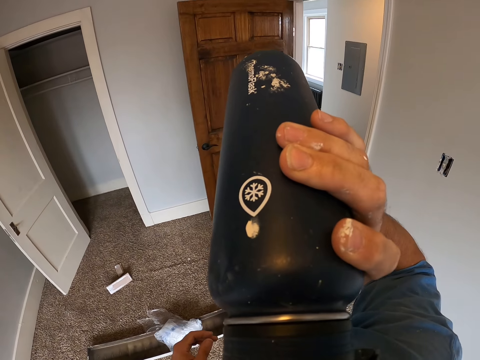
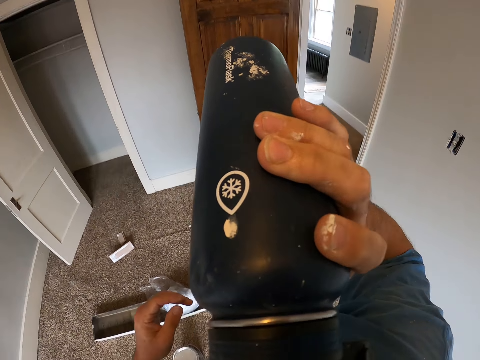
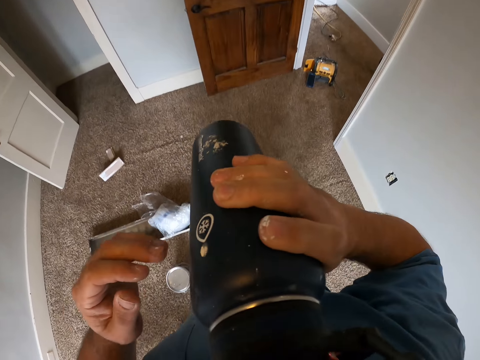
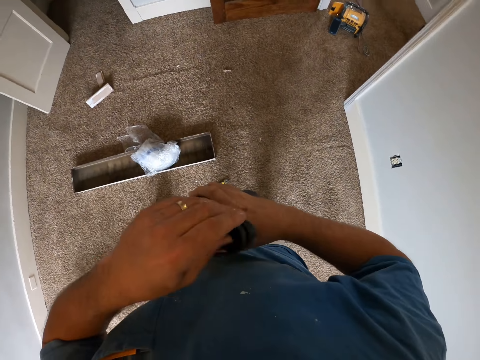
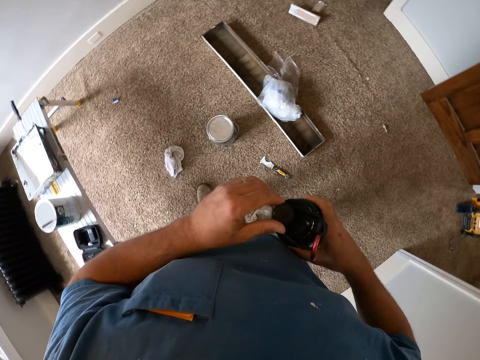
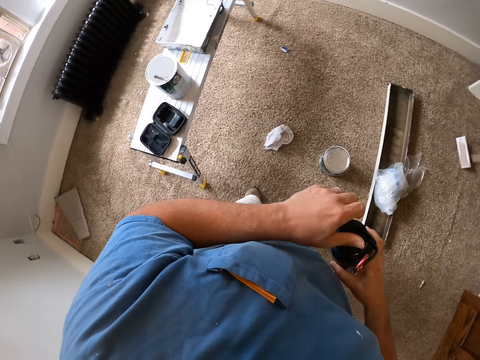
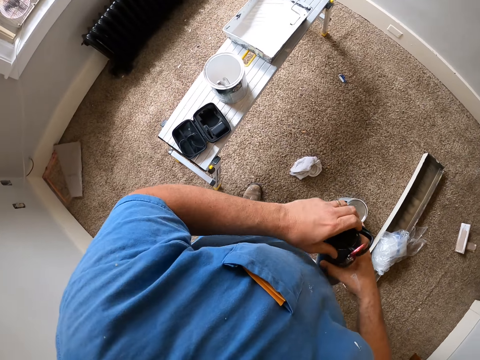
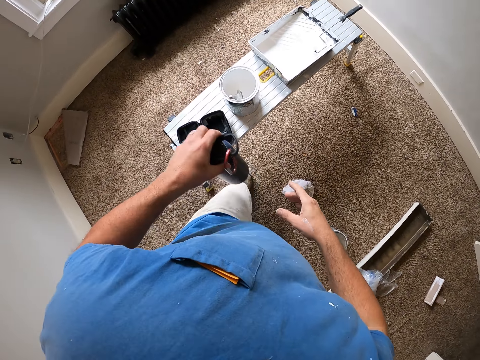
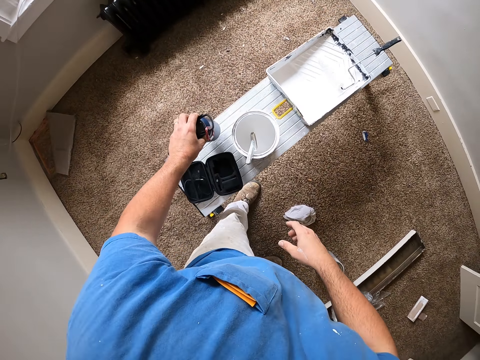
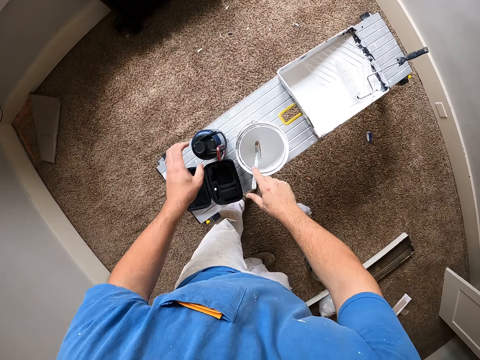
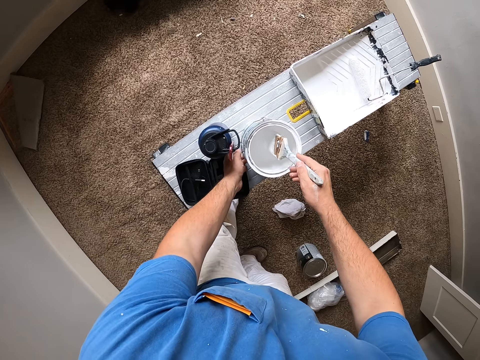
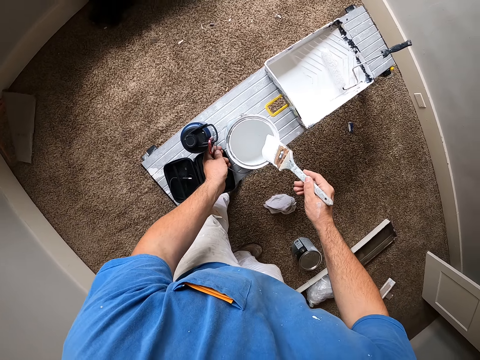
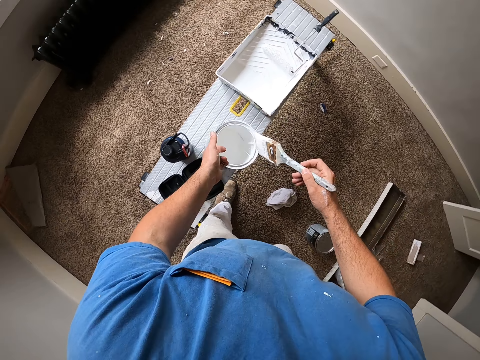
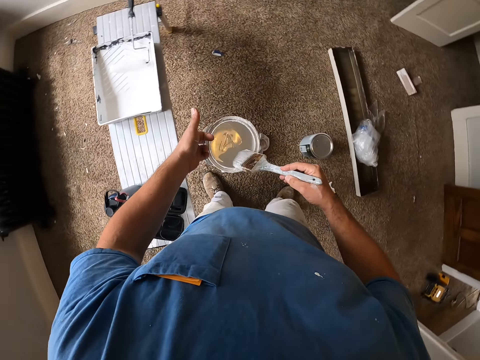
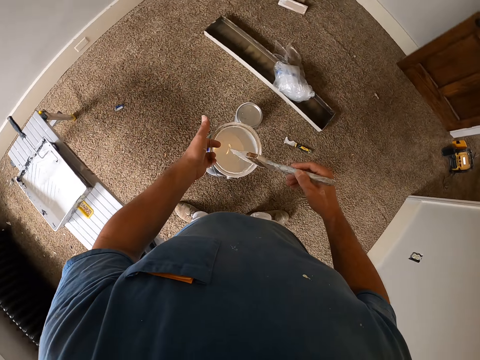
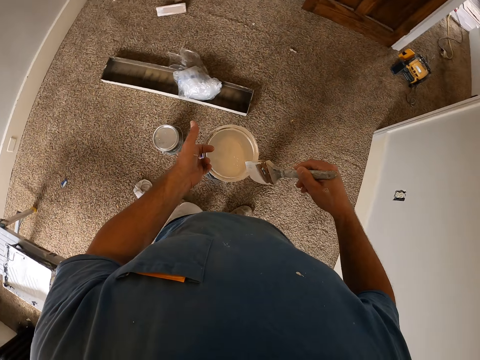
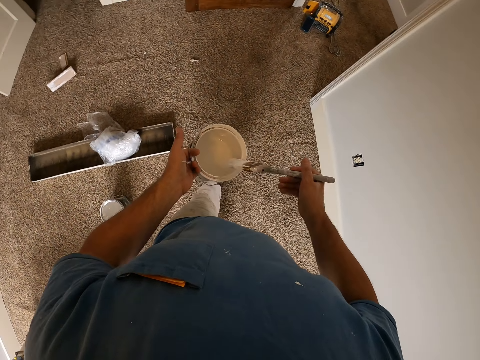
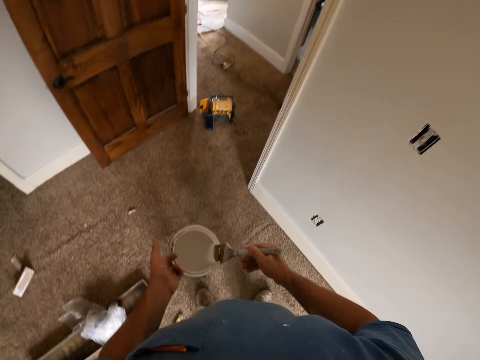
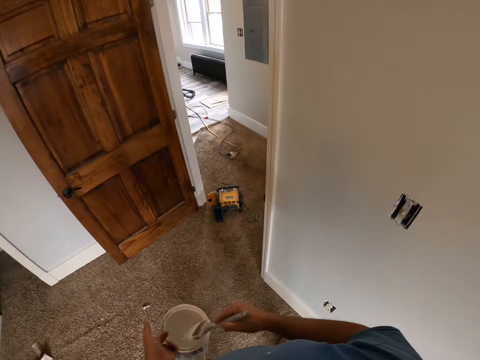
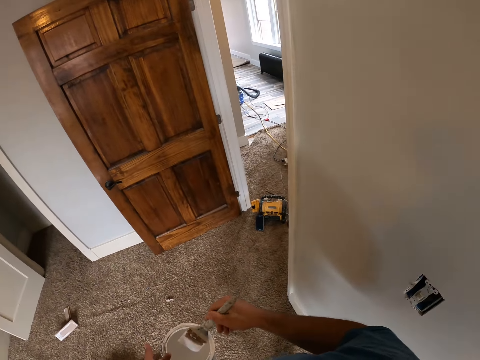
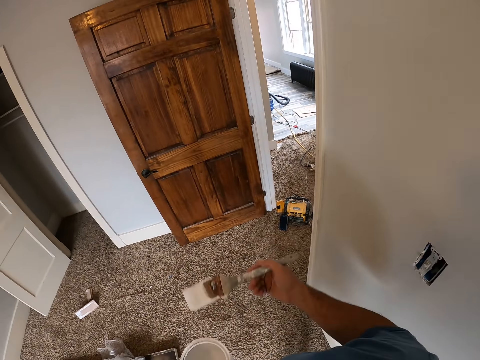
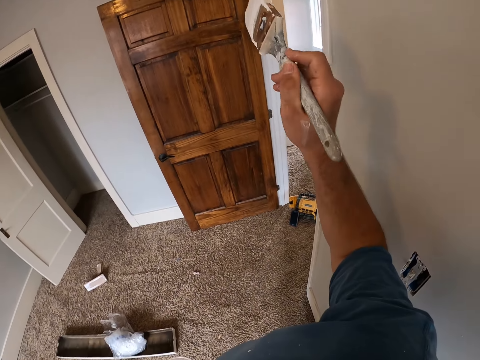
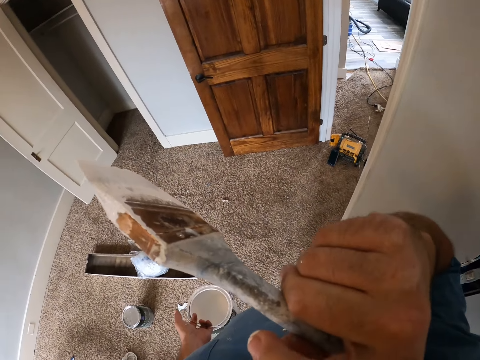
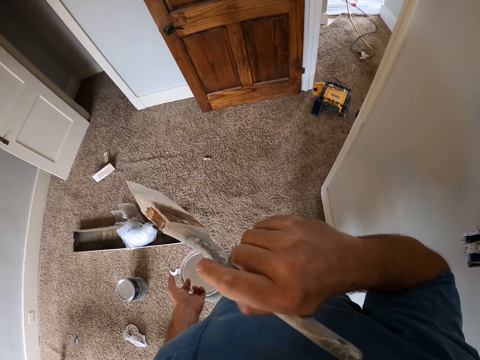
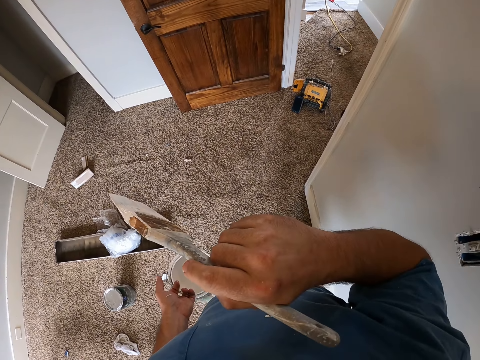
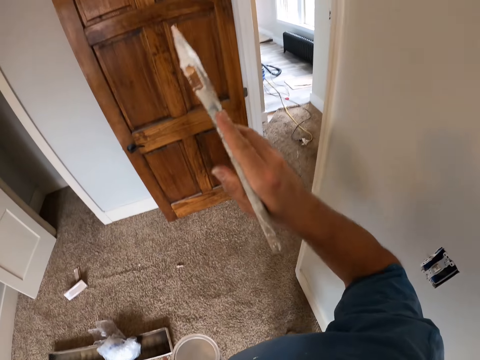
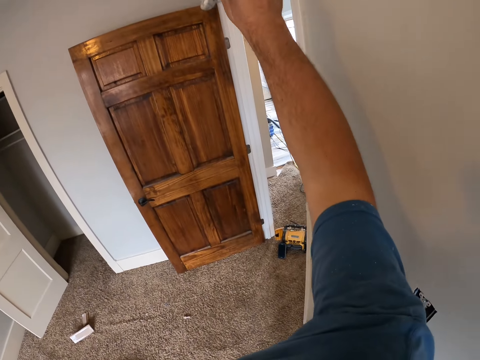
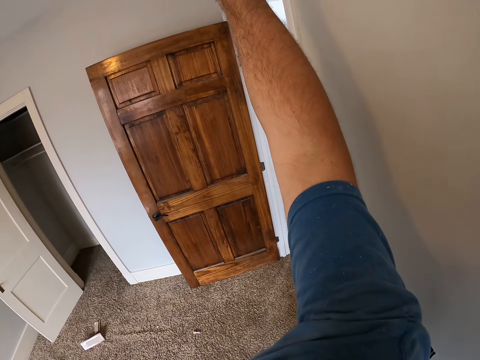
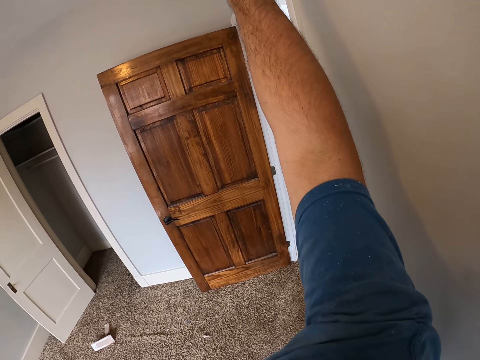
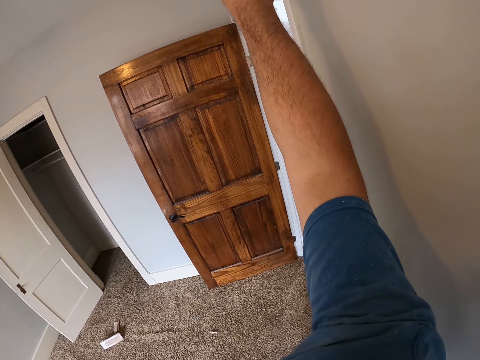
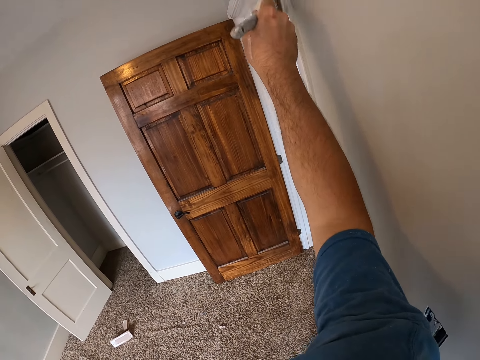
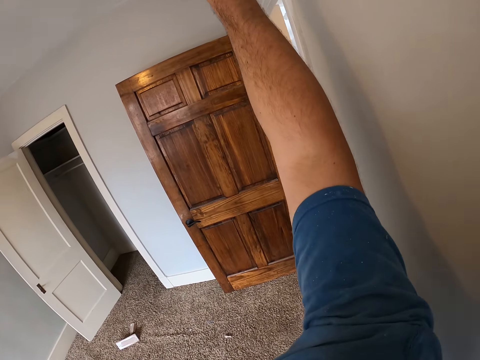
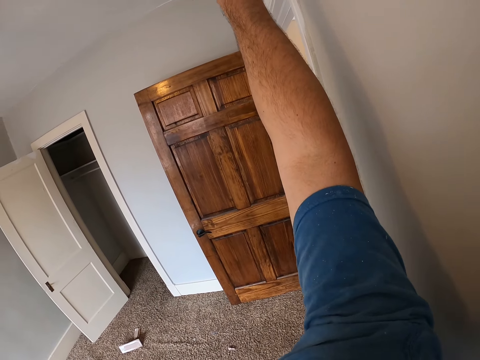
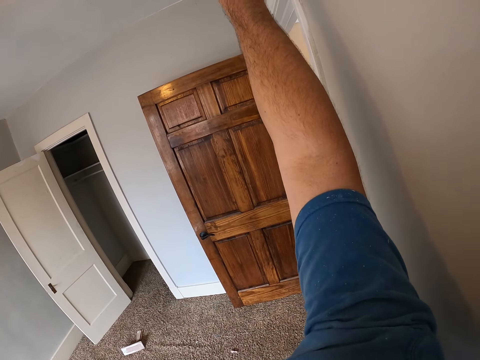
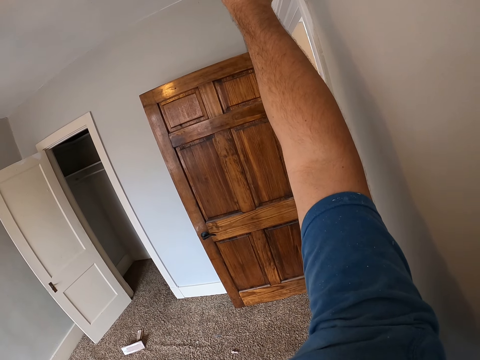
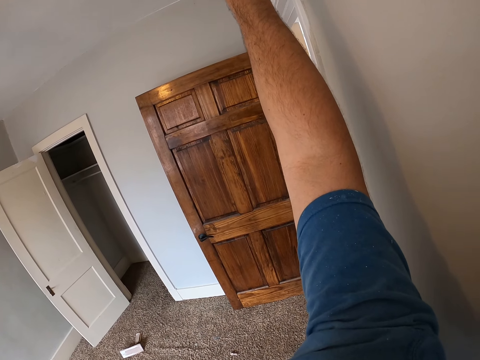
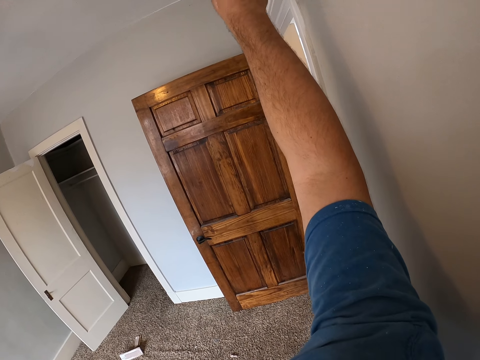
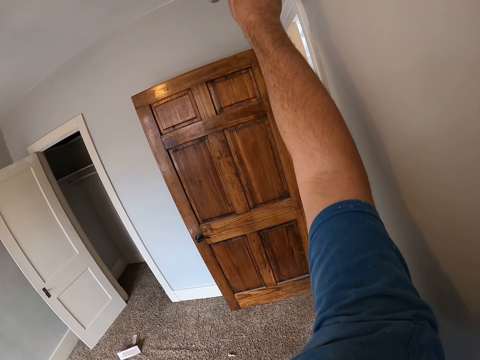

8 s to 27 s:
The camera wearer closes the water bottle. They put the water bottle on a bench. They pick up a painting brush. They pick up a tin of paint and carry the paint bucket. They squeeze excess paint from the brush. They walk around the room. They lift up the painting brush. They paint the baseboard.

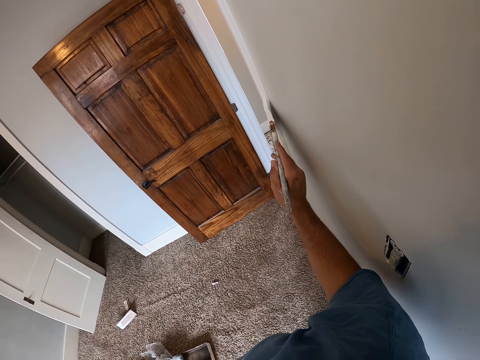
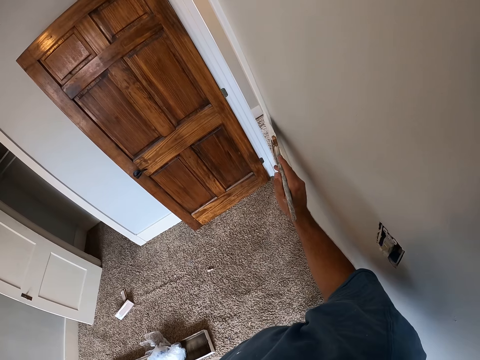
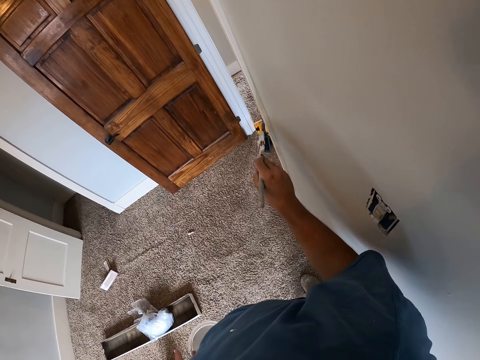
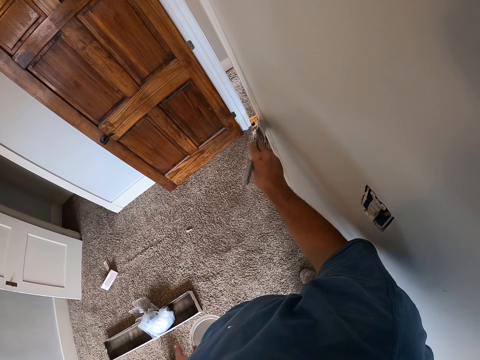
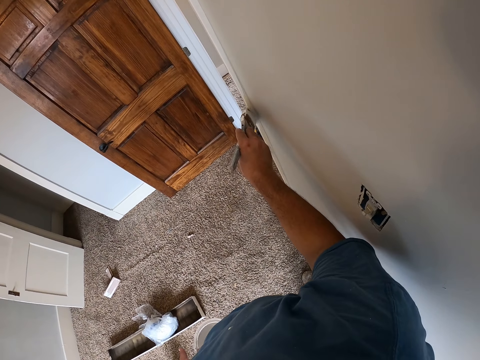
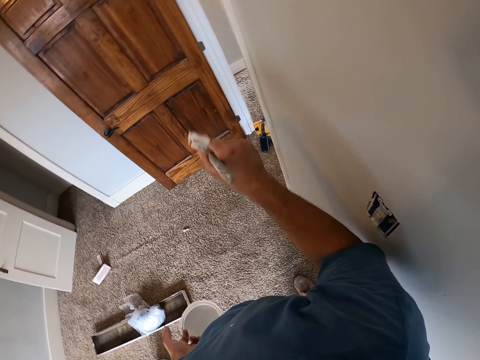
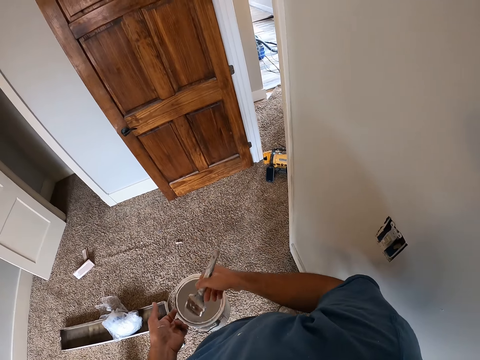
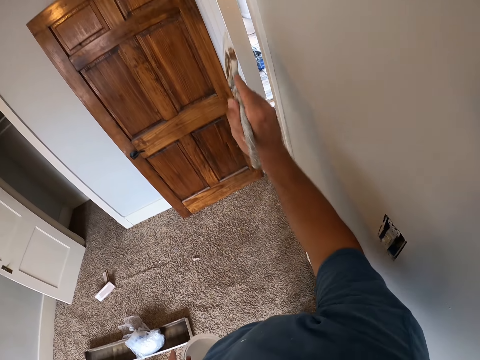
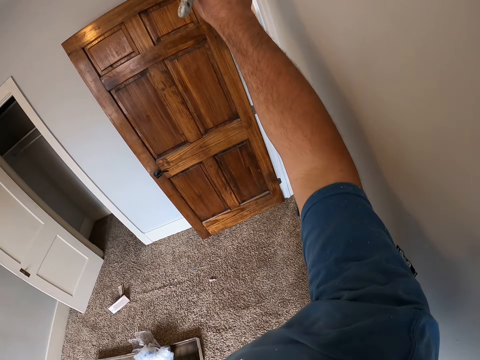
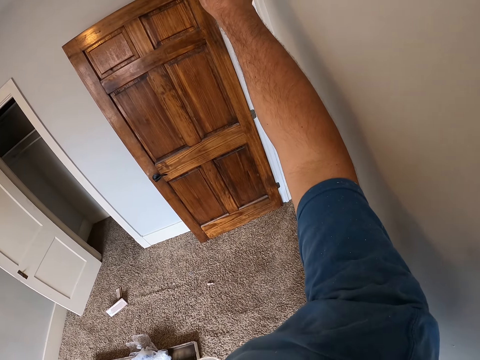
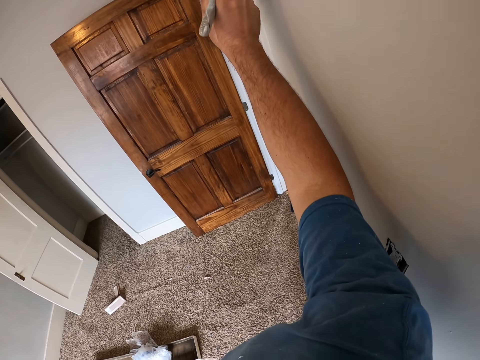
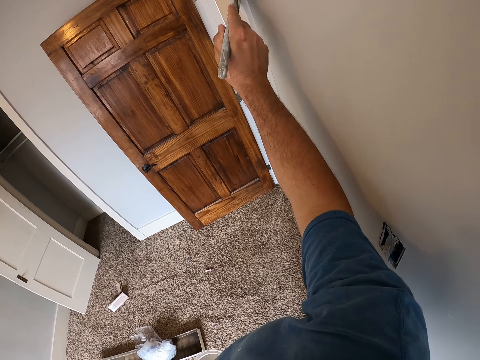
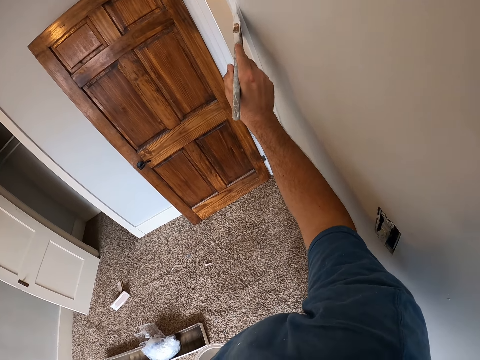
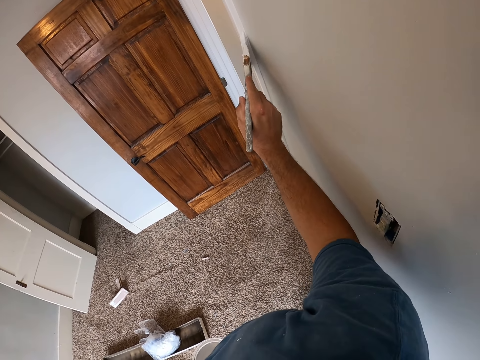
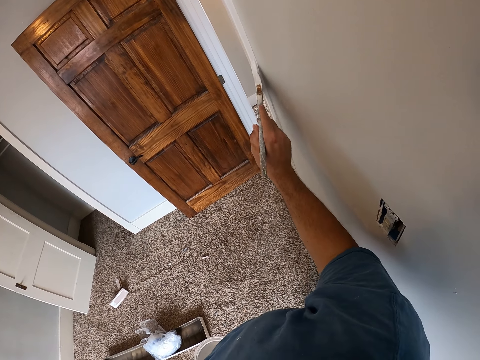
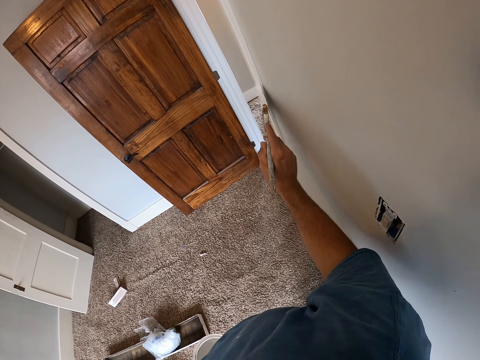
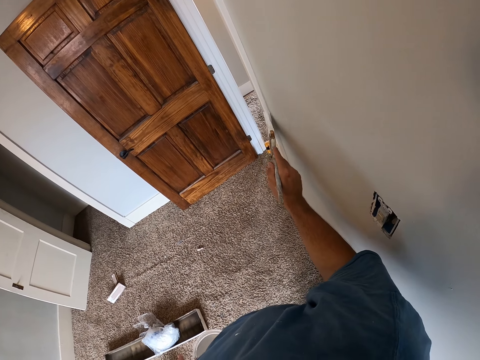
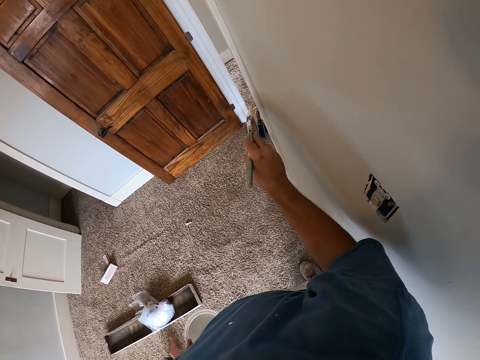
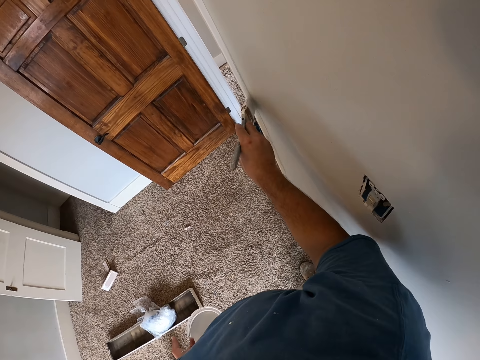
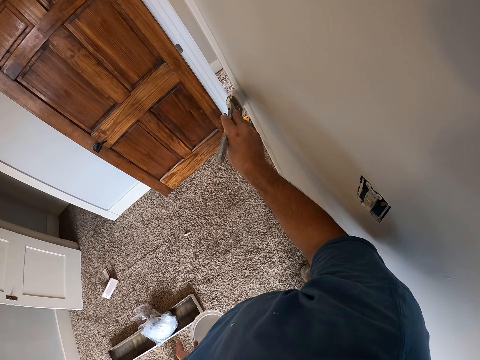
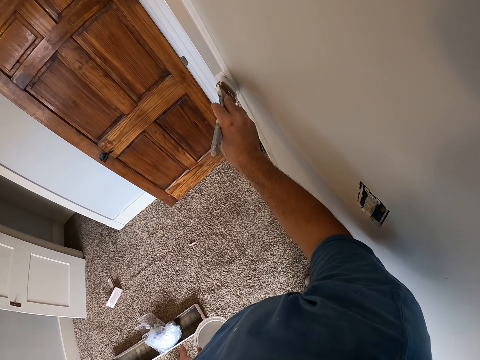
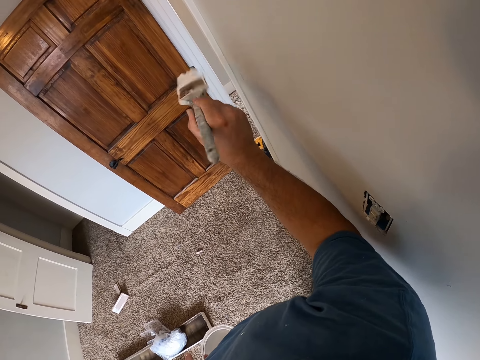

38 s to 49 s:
The camera wearer dips a paint brush into a paint can. They remove the paint brush from the paint and paint the baseboard.
